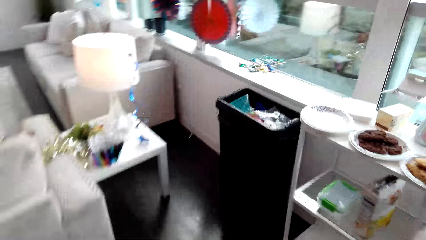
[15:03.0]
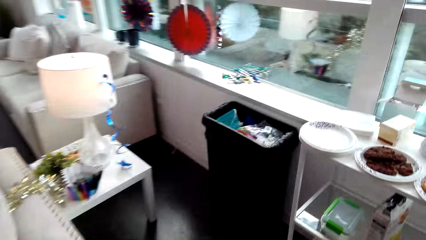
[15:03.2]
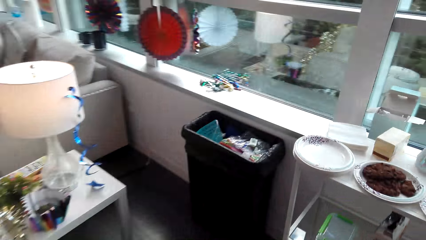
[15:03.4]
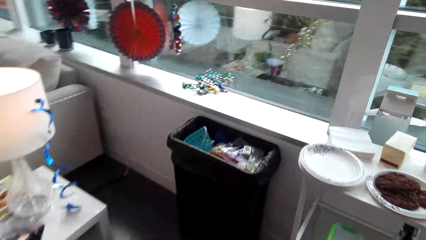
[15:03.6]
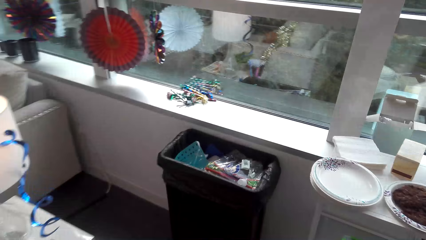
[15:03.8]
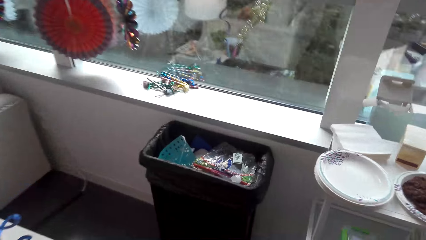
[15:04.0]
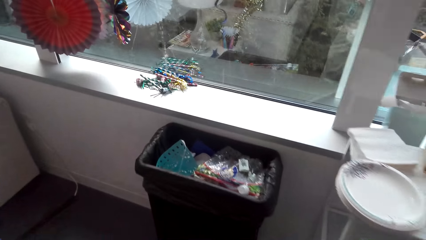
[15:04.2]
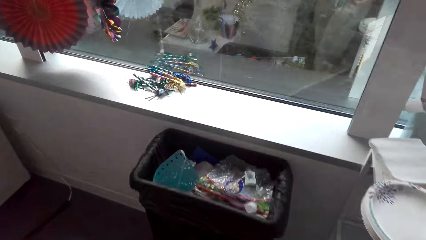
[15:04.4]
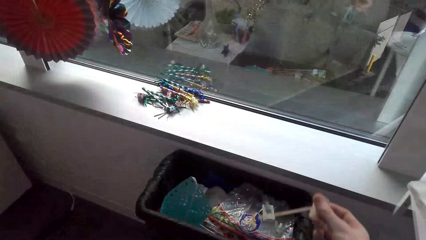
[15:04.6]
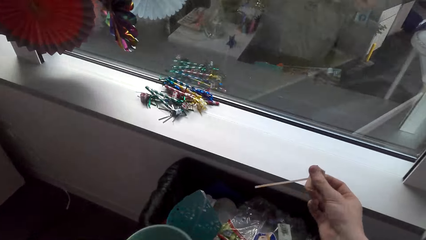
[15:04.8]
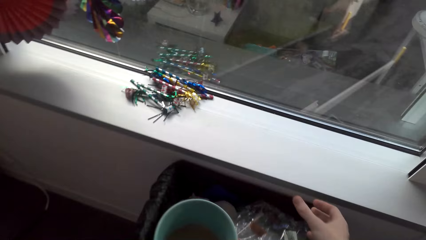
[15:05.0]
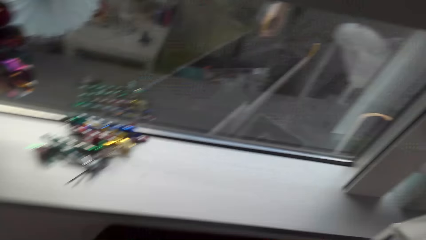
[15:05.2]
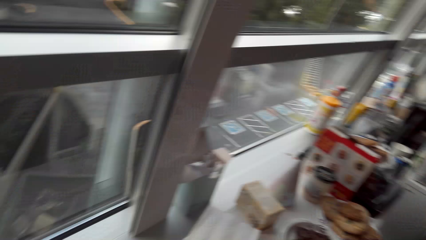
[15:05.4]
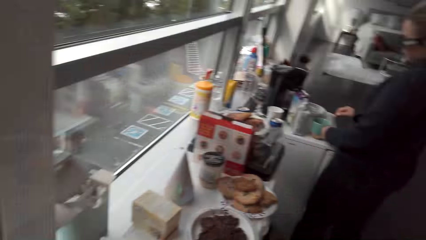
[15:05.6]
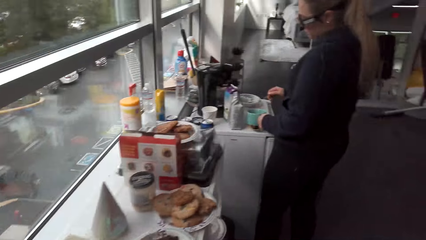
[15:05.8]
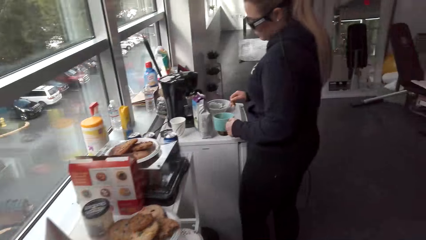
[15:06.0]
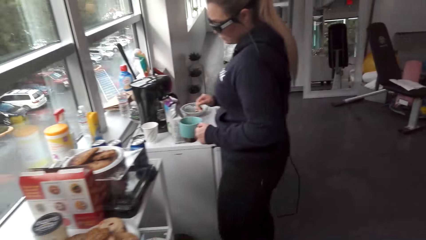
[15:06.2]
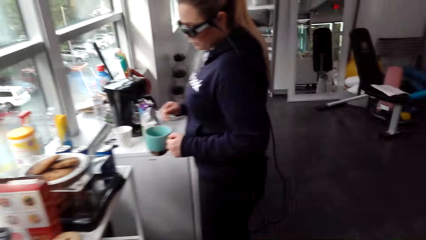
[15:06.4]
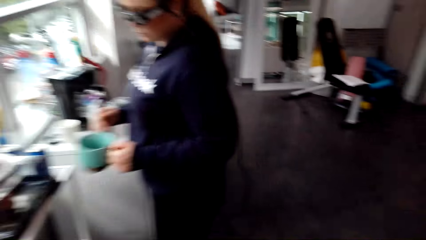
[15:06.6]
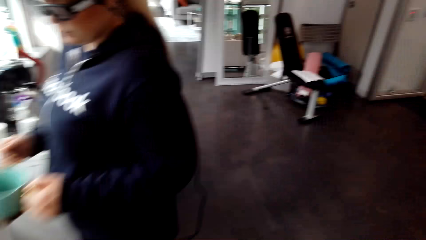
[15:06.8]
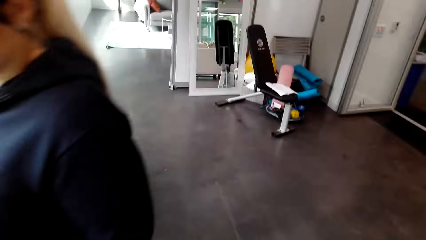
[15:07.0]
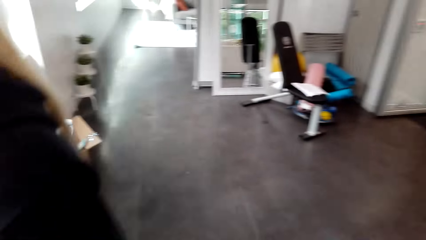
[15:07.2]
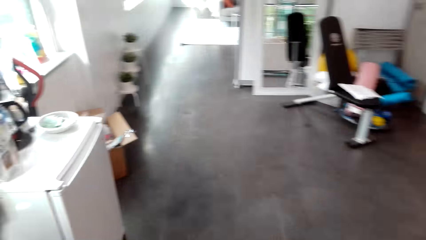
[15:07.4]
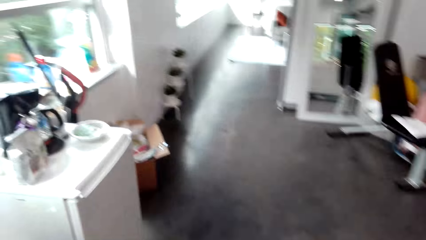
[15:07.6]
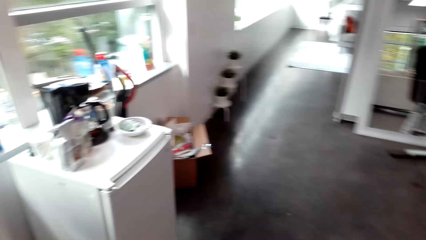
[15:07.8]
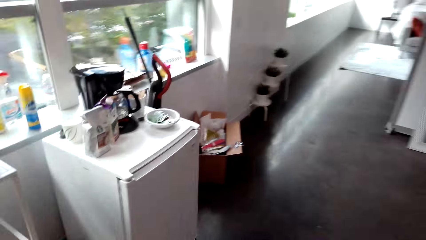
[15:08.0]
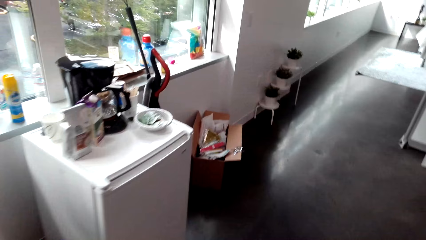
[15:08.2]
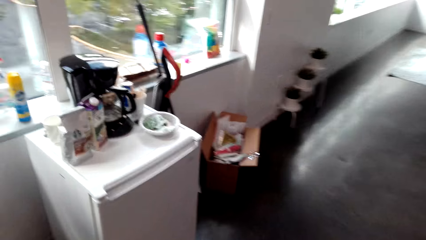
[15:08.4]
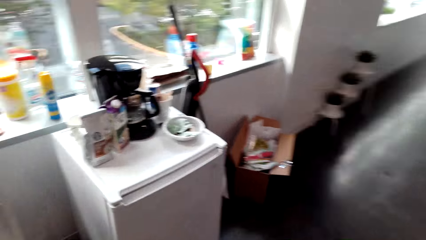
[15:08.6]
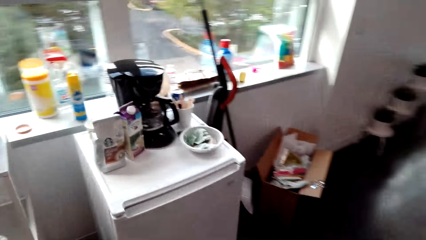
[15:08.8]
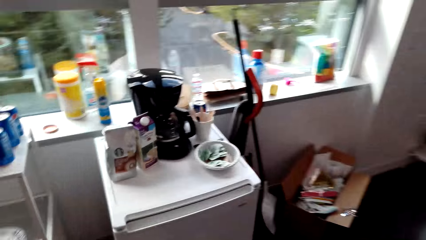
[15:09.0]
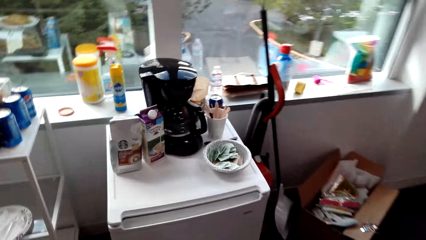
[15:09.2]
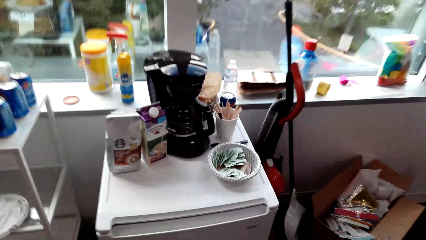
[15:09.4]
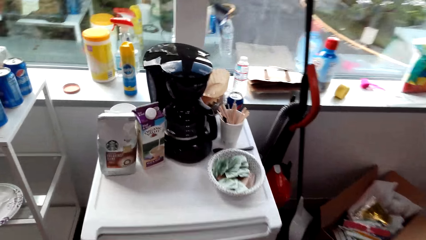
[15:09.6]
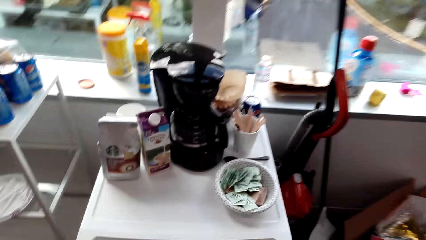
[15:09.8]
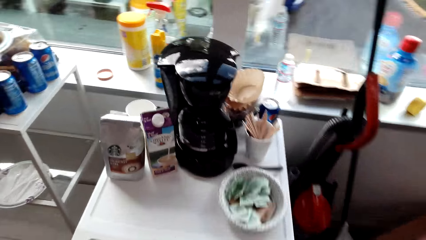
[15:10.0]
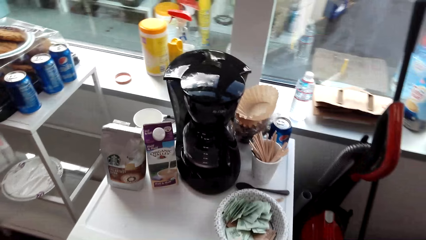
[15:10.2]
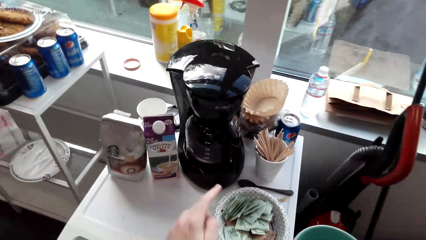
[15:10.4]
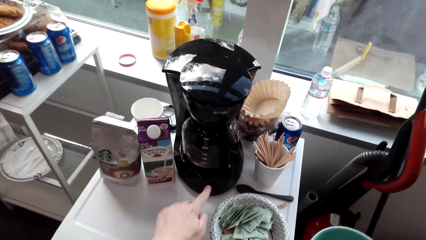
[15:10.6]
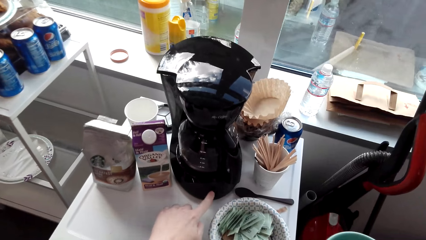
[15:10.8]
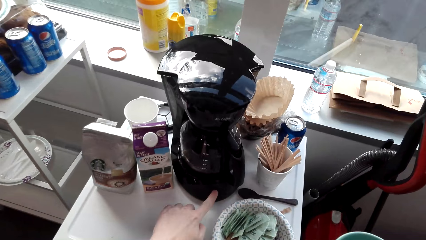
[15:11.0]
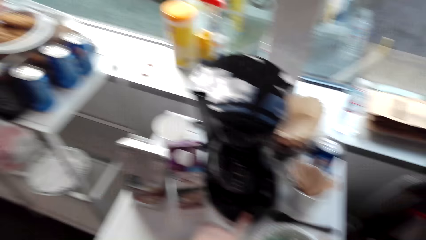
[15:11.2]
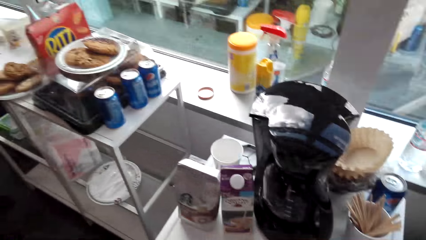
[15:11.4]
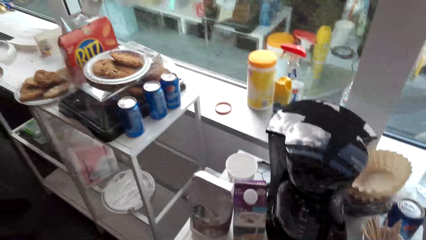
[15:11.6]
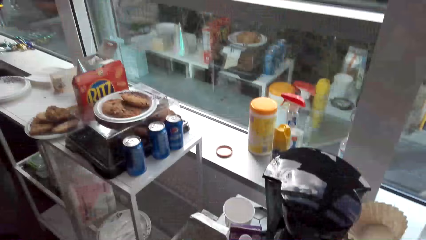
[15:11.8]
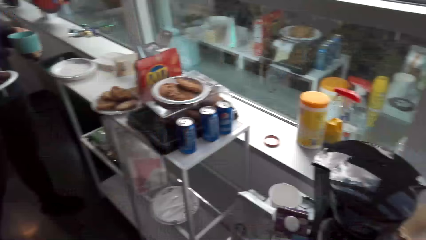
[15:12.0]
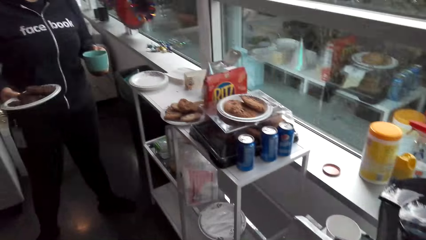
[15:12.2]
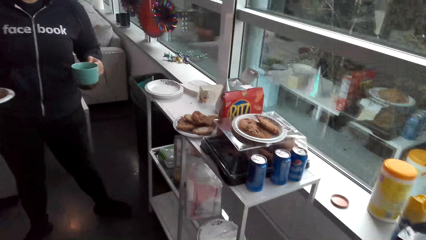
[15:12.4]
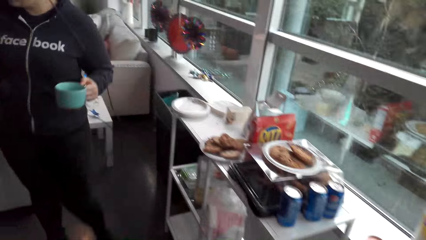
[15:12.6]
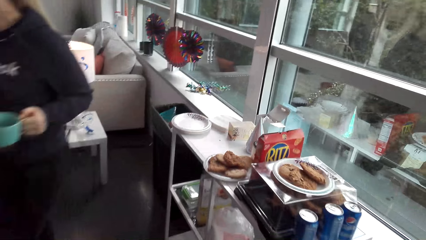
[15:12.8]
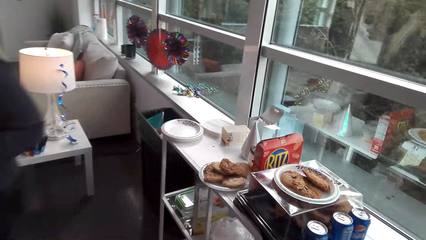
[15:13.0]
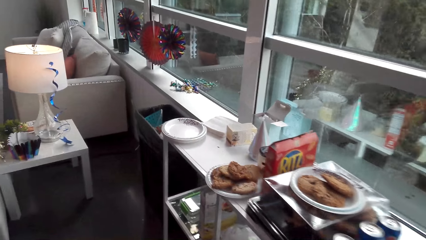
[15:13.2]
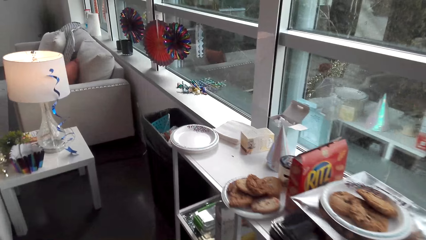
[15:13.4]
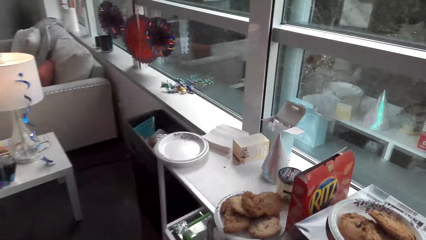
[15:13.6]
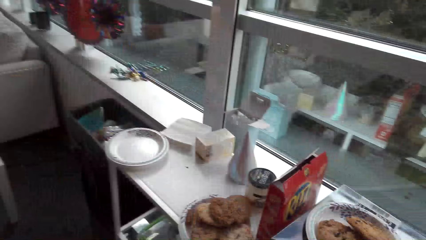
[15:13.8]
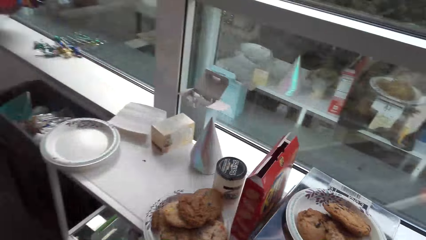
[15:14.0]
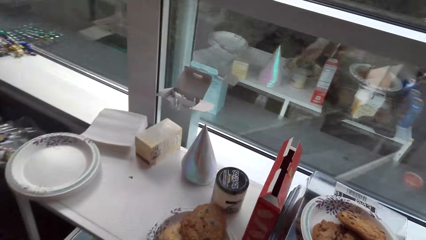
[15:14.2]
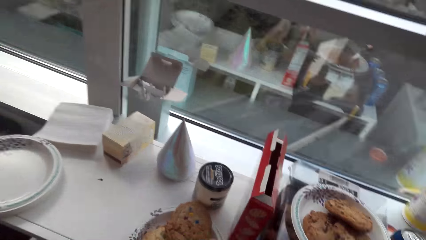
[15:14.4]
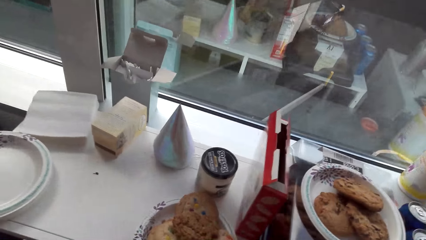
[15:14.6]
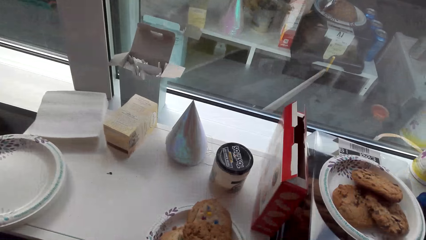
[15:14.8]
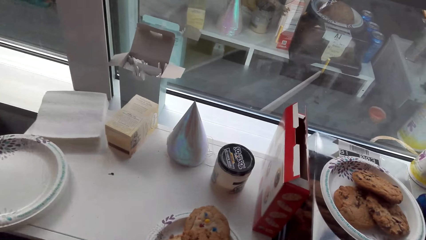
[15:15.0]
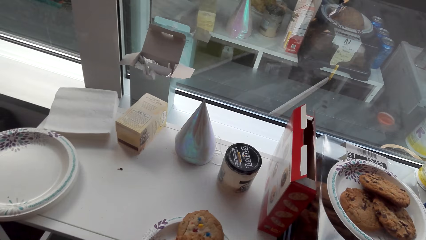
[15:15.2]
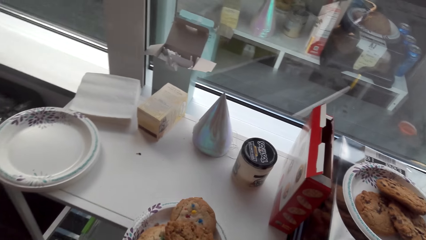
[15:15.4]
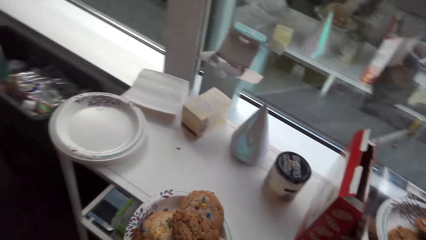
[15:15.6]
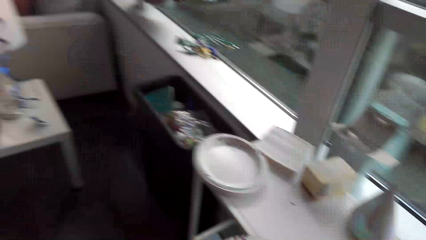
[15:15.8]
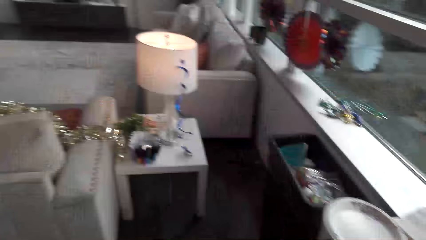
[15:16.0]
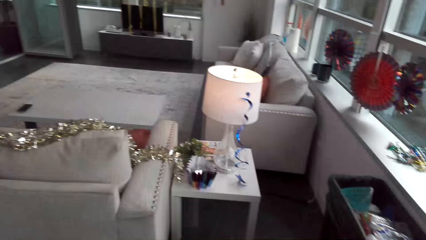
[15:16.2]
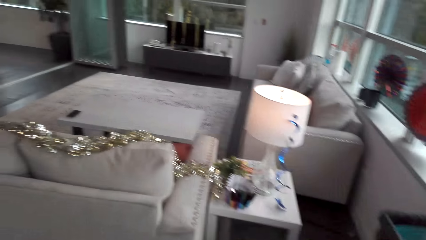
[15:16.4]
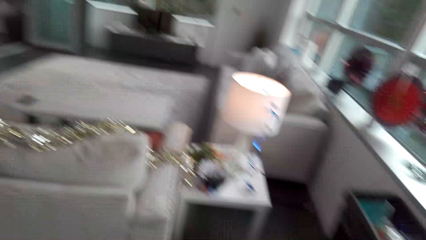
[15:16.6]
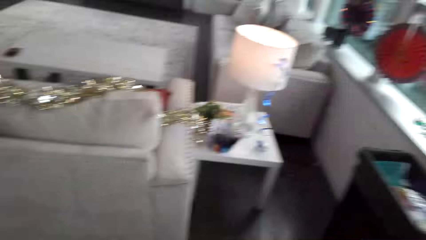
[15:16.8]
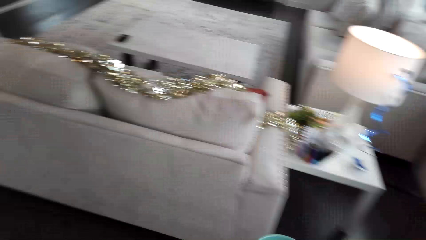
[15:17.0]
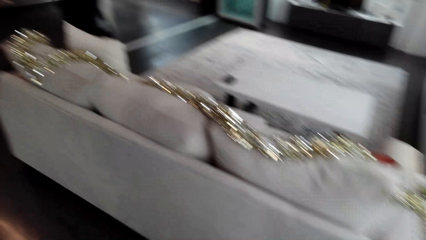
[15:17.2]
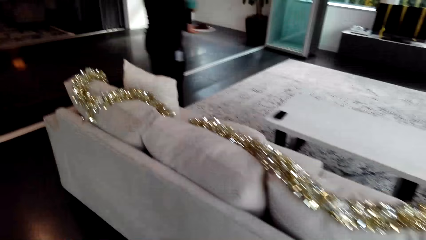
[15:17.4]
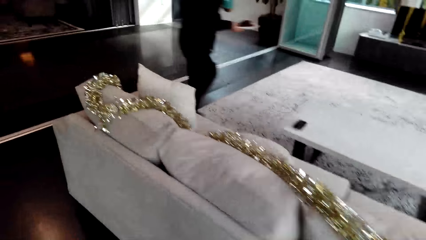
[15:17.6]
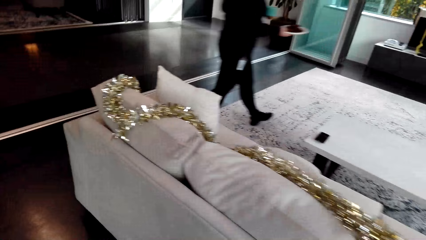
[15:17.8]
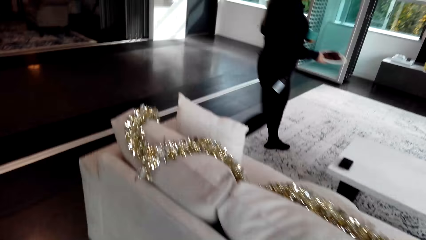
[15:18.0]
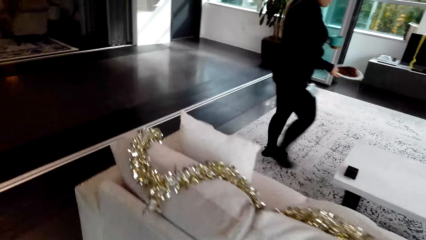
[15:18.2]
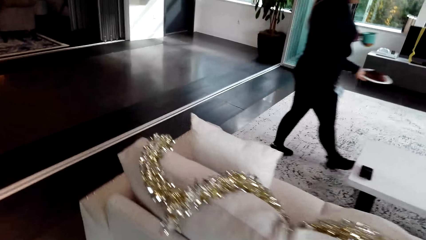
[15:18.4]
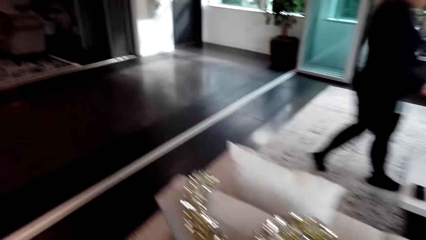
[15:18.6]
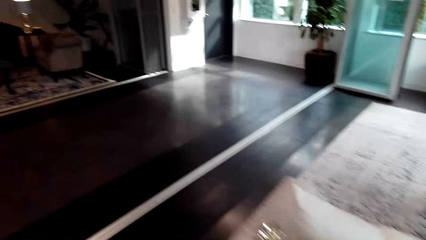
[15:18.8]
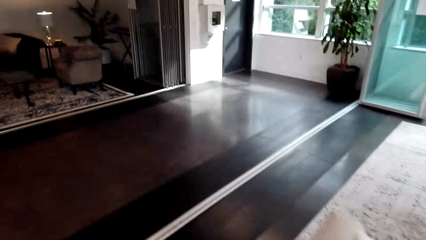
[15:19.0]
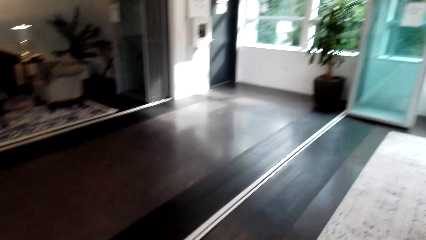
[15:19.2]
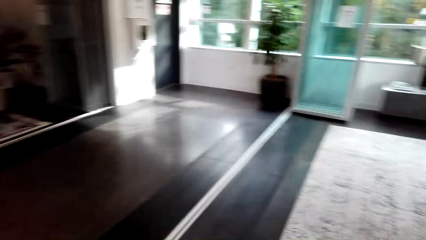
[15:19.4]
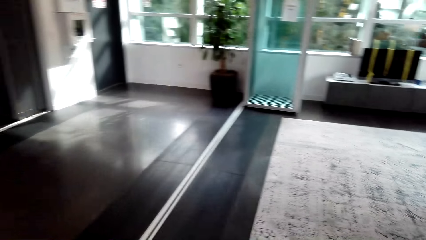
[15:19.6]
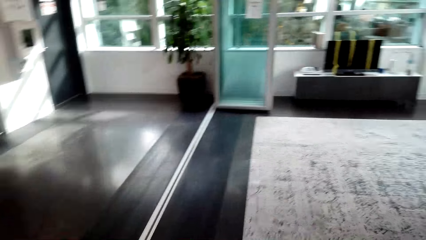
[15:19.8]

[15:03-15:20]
The camera wearer throws the stir stick in the dust bin. They walk, talk to the woman, and look around. They walk. The woman talks to the camera wearer. The camera wearer touches the coffee maker button with the left hand finger. The woman talks to the camera wearer. The woman talks to the camera wearer again. The woman walks. The camera wearer walks and talks to the woman. They pick up cookies on the plate. They walk and look around. They walk. The woman walks.
